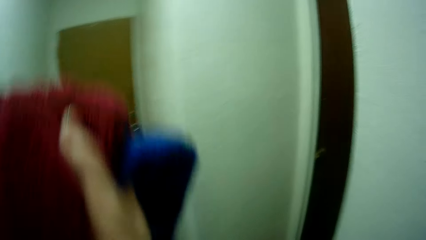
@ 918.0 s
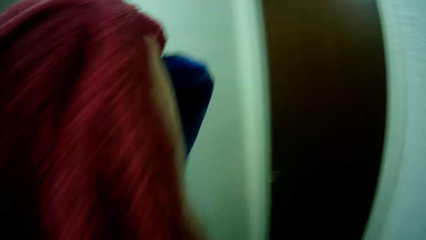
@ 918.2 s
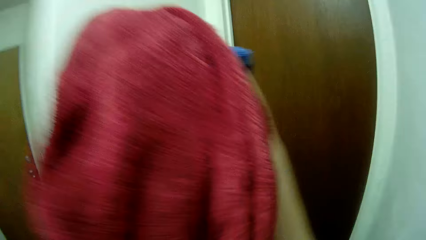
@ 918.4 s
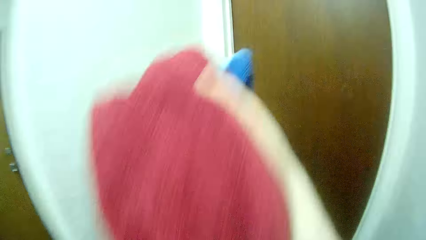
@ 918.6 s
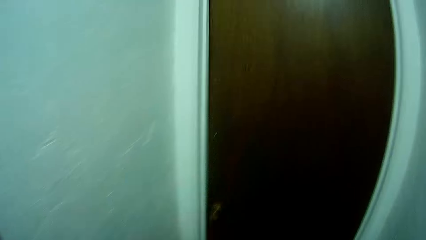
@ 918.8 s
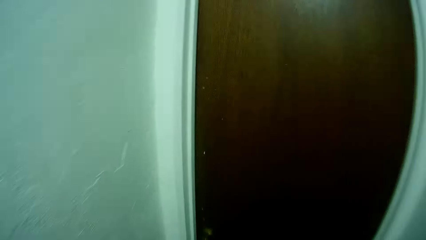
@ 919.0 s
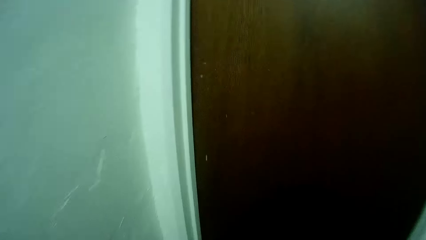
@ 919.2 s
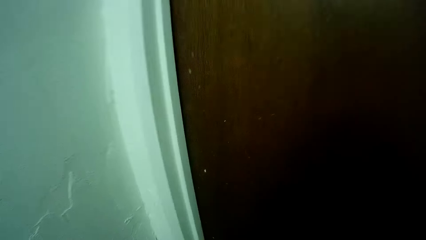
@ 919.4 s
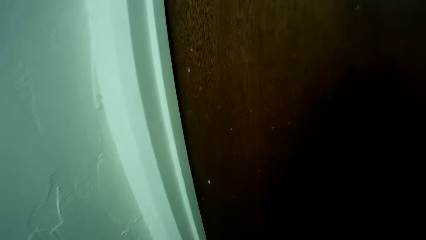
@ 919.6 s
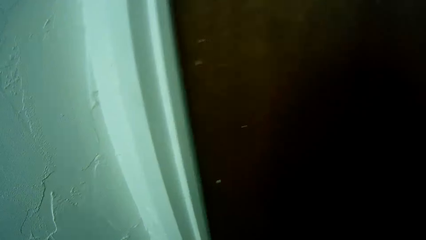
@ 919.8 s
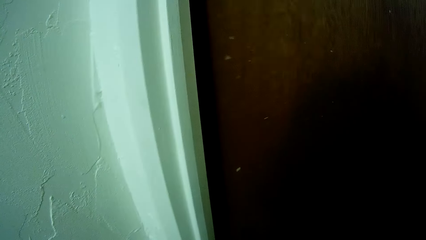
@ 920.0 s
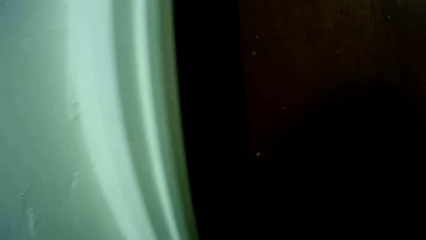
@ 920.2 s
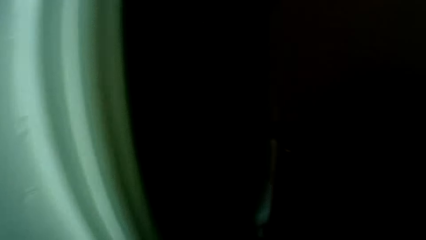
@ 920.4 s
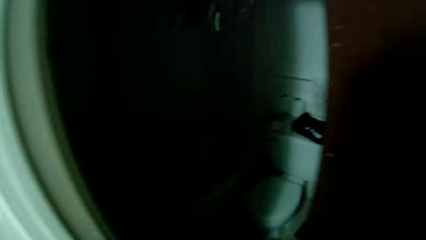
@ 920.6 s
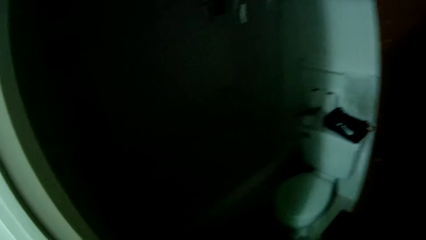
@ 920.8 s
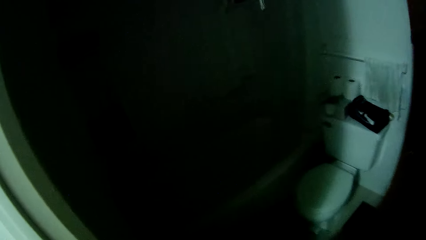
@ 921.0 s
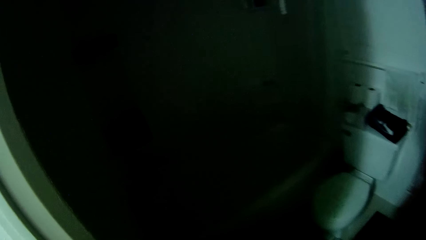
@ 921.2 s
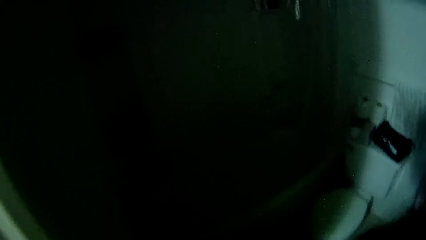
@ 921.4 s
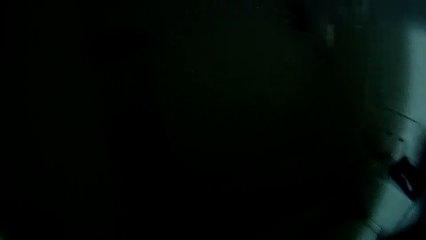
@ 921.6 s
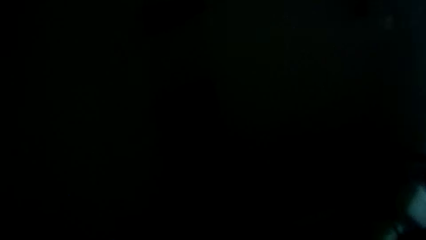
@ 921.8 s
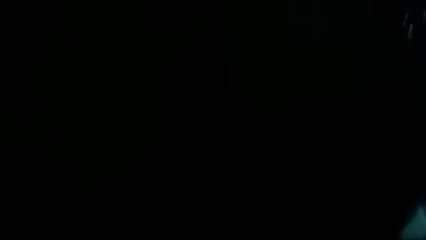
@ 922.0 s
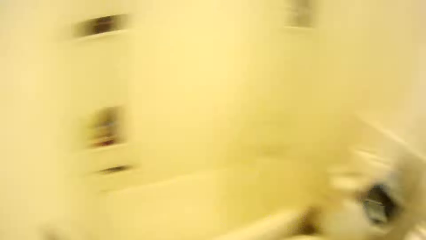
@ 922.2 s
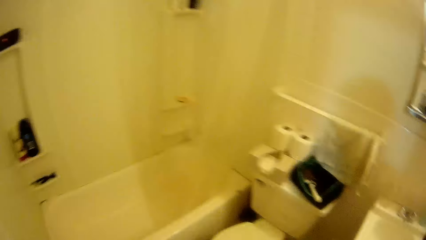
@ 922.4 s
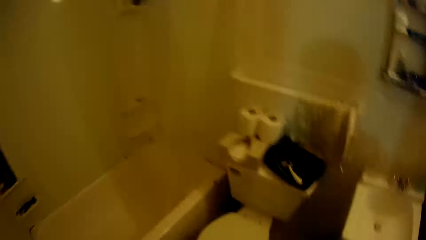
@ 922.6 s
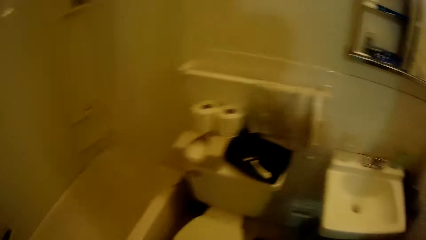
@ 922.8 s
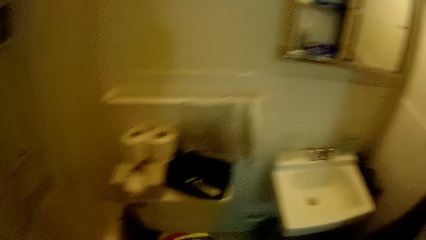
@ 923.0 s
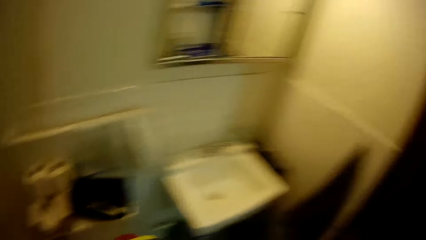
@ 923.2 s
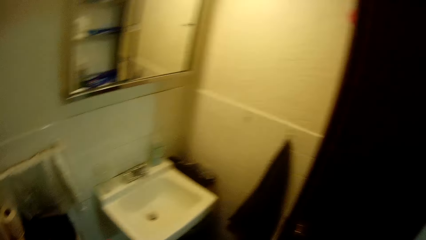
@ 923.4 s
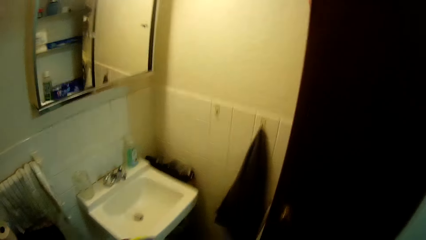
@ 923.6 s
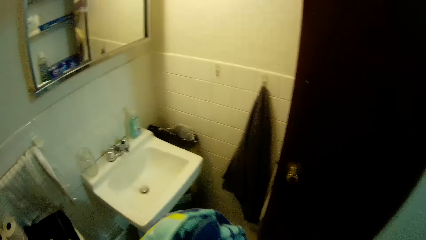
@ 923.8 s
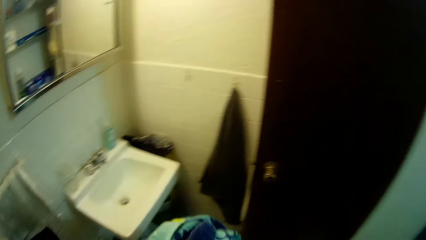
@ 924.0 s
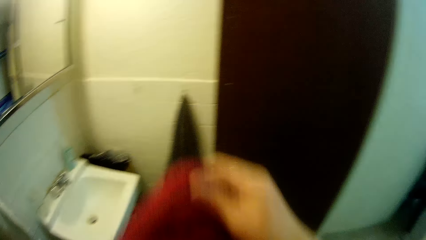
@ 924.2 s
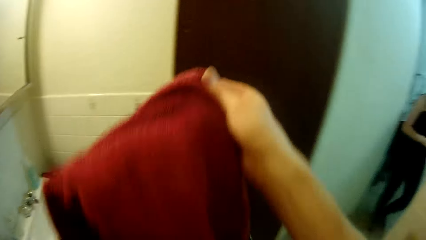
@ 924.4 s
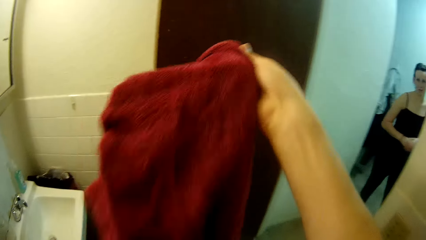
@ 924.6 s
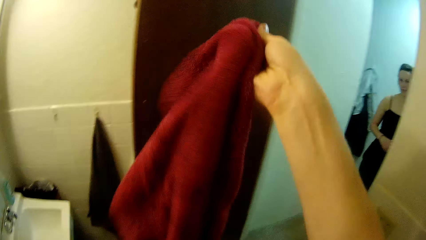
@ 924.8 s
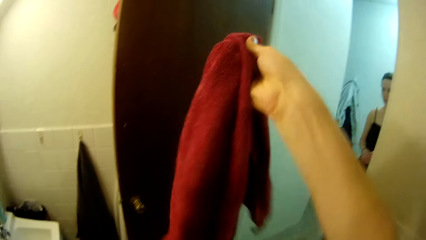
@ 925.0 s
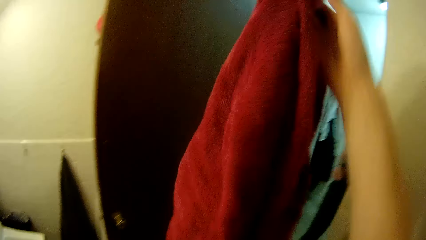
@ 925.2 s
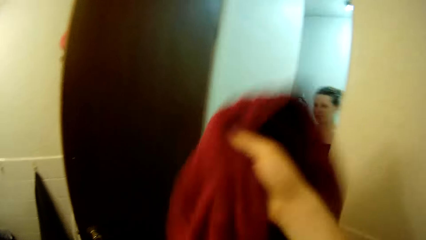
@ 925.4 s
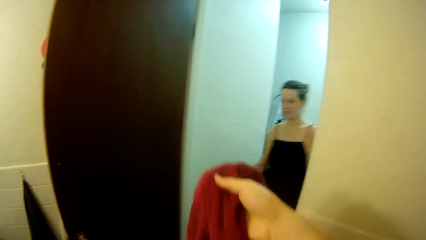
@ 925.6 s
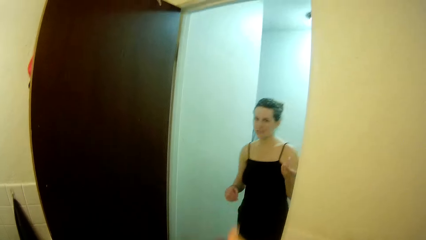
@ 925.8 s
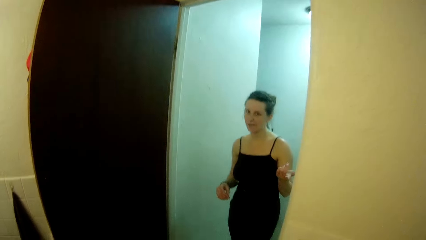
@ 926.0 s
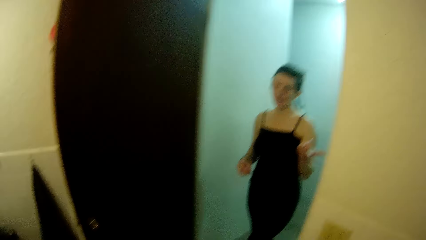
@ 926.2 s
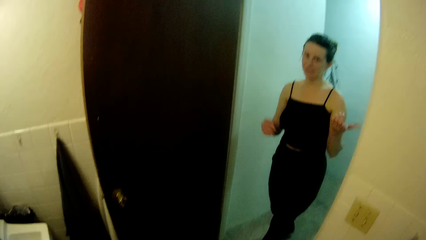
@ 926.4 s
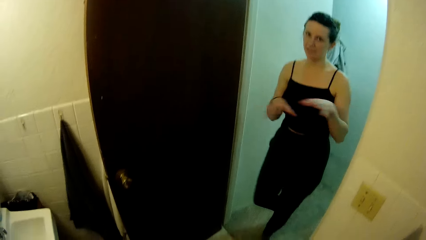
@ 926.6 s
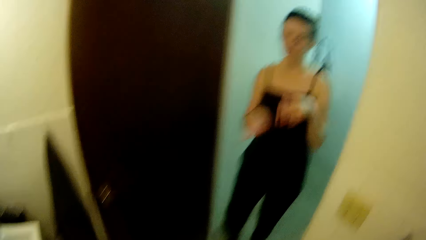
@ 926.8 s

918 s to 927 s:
The camera wearer lifts the clothes. He opens a door with his right hand. He walks into a toilet or bathroom. He holds a red towel in his right hand. He lifts the towel. The woman enters the bathroom. The woman talks with the camera wearer.

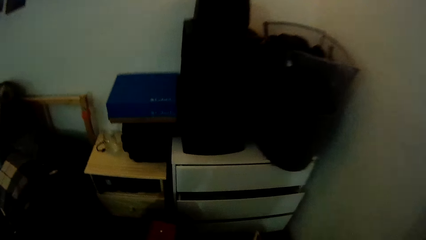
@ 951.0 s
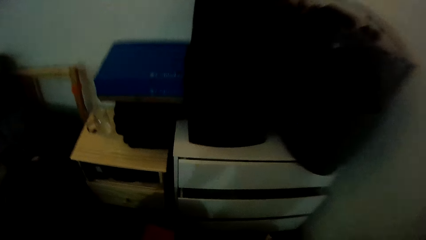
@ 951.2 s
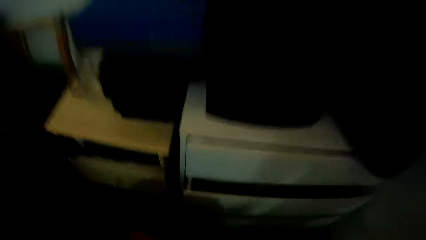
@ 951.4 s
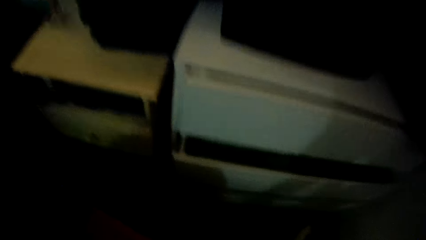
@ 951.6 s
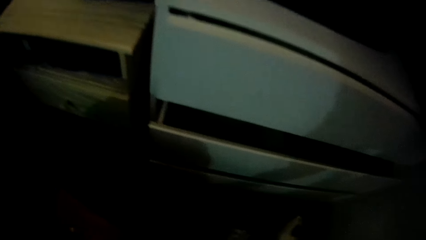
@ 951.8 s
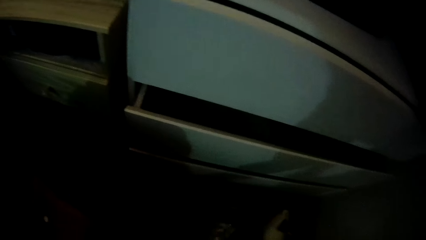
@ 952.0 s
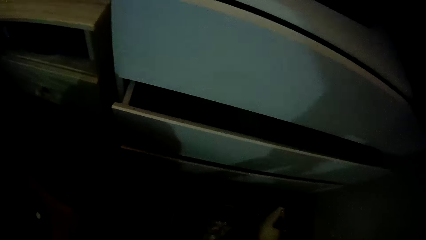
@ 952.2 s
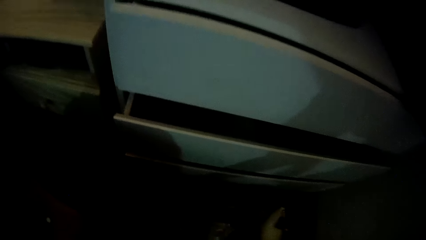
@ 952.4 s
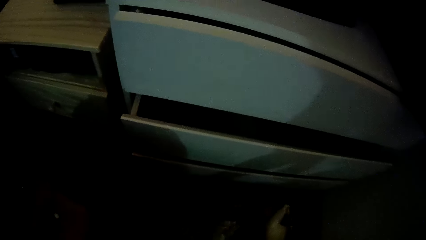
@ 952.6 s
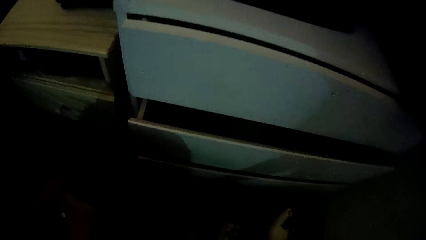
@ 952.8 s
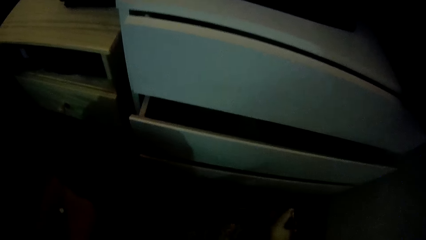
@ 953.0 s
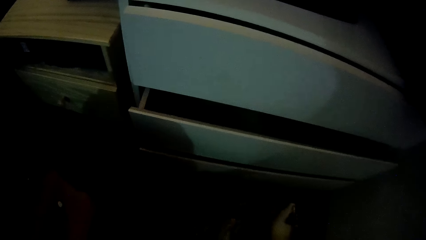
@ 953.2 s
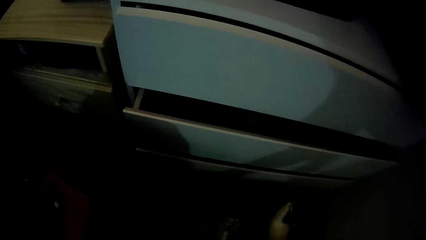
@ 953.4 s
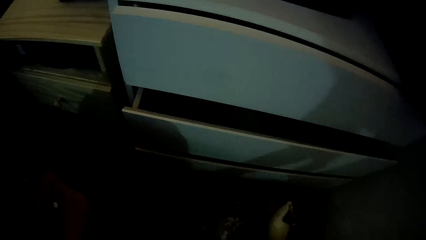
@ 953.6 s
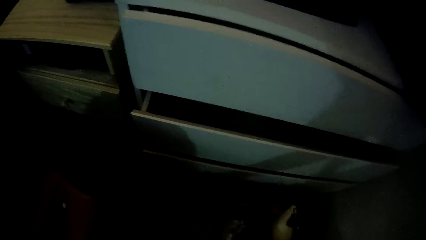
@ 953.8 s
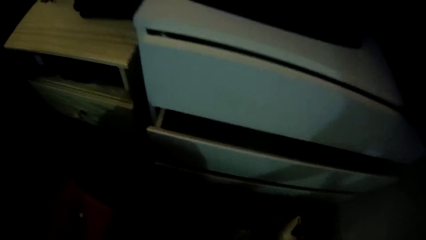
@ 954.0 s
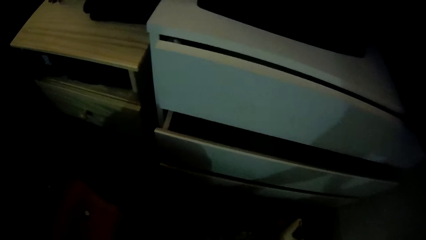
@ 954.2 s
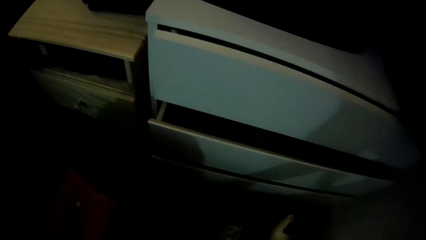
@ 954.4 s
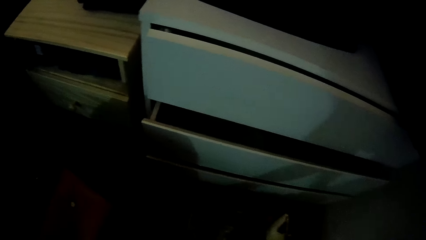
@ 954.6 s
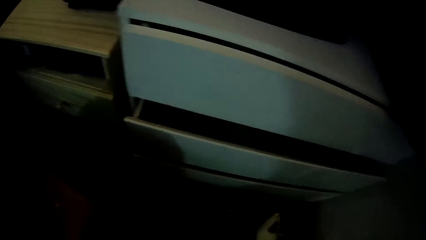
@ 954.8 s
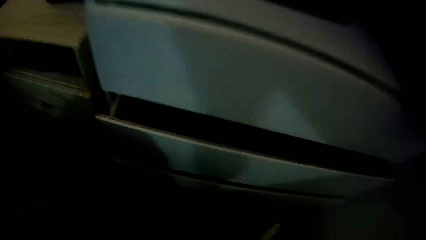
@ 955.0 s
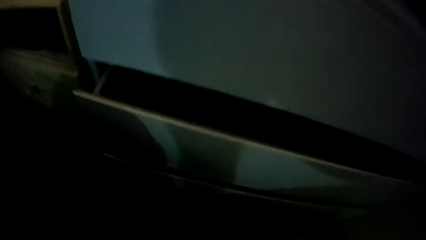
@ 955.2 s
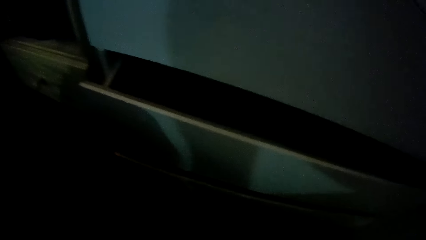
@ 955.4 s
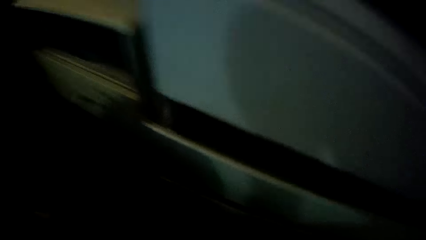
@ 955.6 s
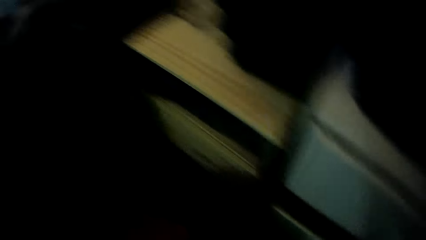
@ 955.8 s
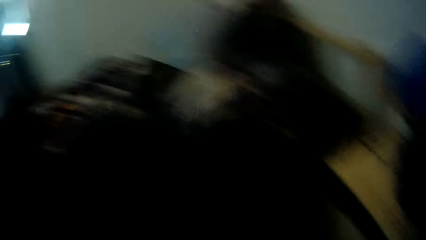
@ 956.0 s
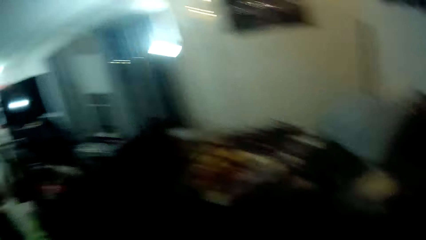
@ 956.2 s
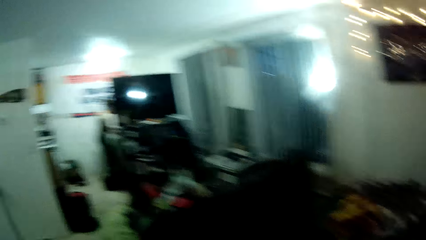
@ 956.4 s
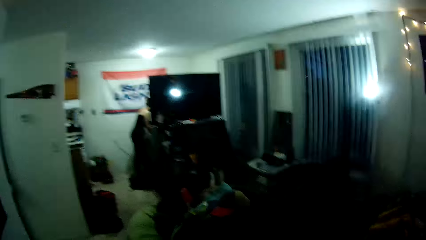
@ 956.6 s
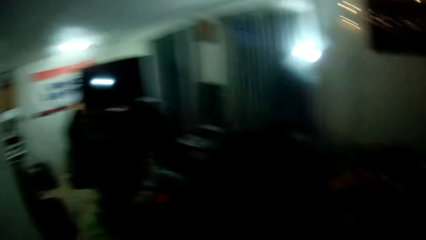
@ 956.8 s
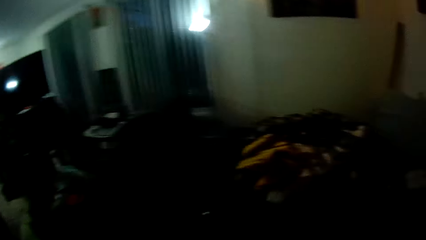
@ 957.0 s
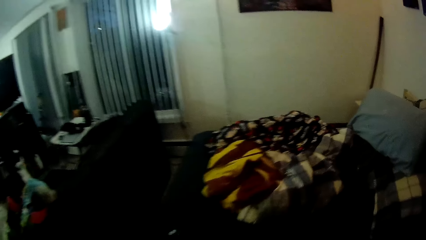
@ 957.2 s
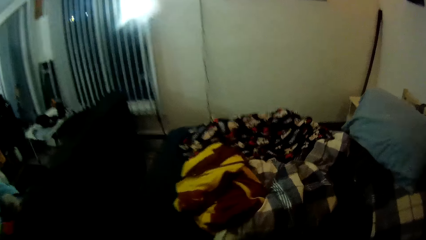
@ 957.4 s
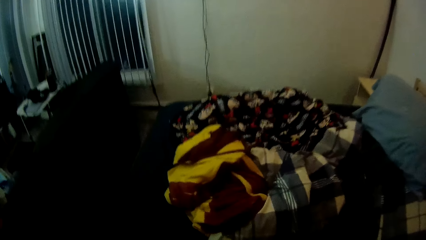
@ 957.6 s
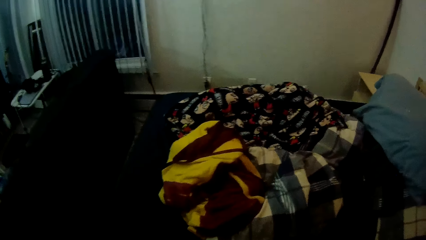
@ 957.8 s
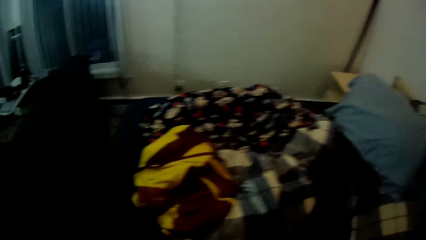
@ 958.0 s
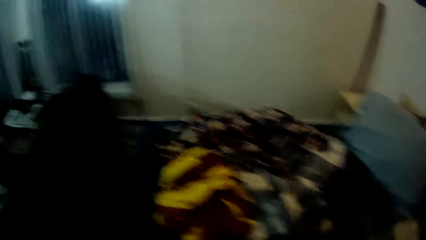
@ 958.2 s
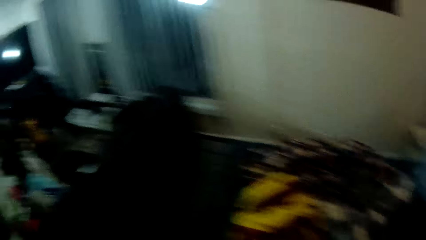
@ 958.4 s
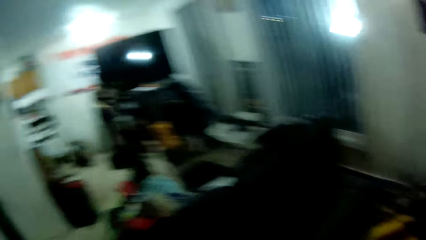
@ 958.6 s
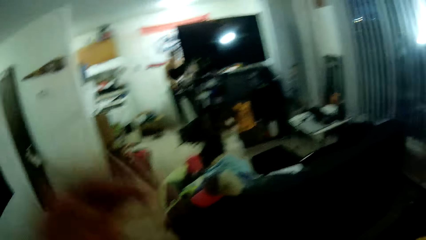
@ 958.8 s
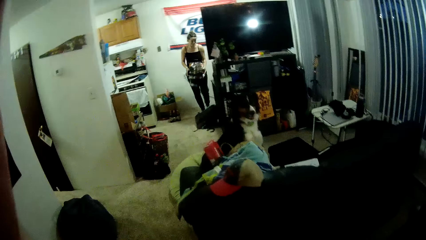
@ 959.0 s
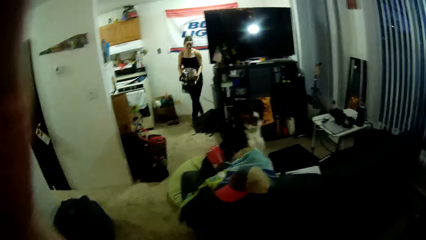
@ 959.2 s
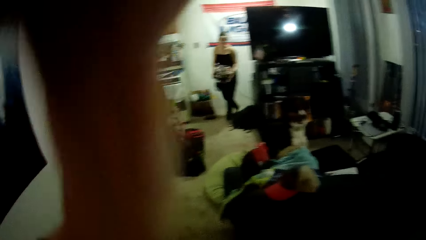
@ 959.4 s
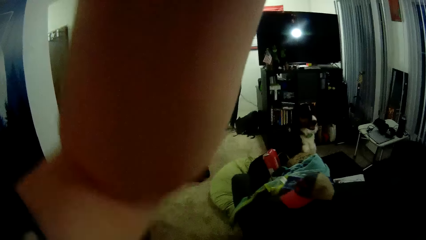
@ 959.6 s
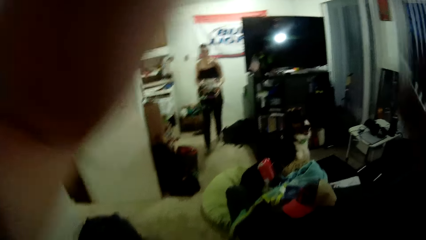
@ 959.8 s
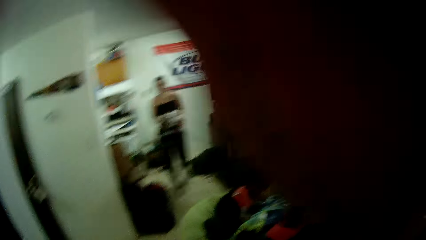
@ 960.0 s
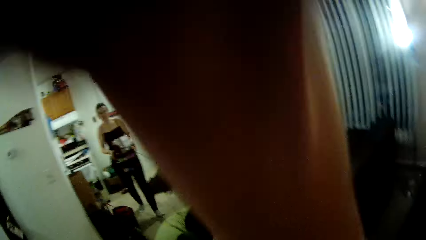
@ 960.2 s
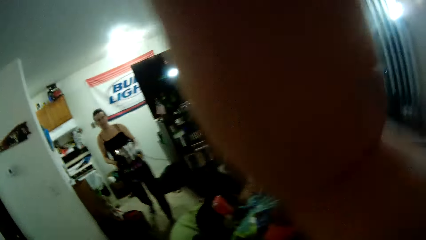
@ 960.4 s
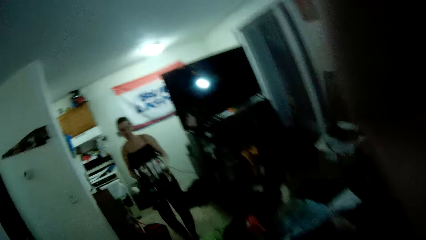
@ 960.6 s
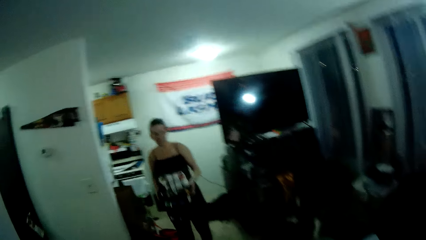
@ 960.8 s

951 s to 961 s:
The camera wearer does something. He walks around the room. He adjusts the camera on his head with his left hand. The woman carries the steel holder. The woman walks around the room. The camera wearer touches his face with his right hand.
